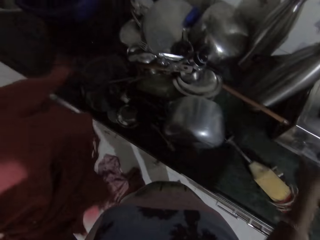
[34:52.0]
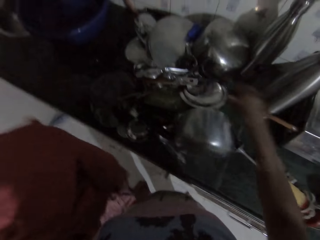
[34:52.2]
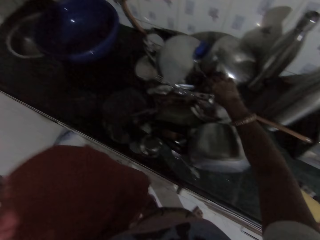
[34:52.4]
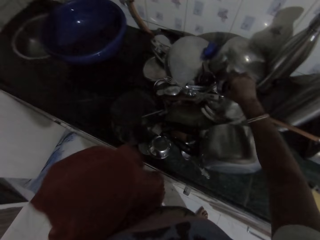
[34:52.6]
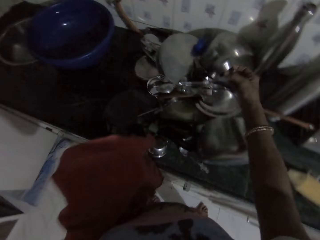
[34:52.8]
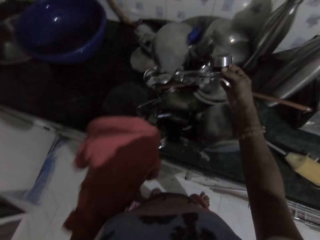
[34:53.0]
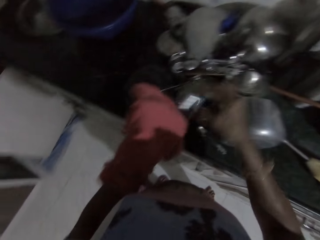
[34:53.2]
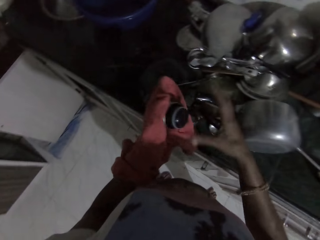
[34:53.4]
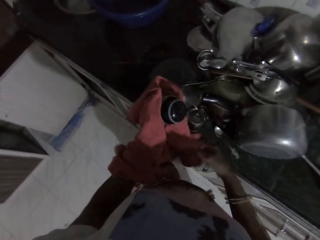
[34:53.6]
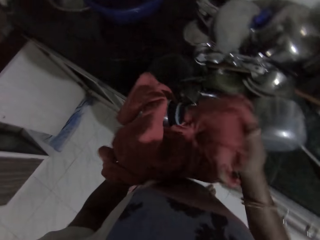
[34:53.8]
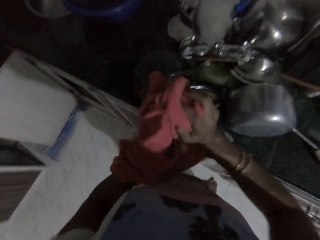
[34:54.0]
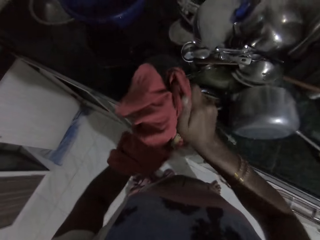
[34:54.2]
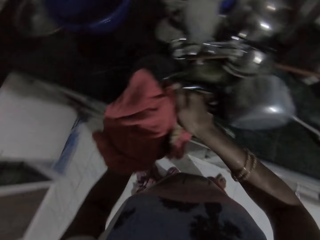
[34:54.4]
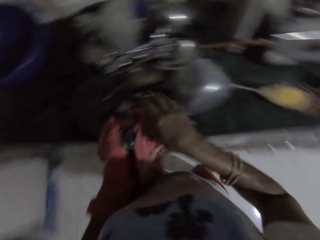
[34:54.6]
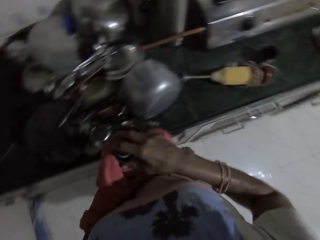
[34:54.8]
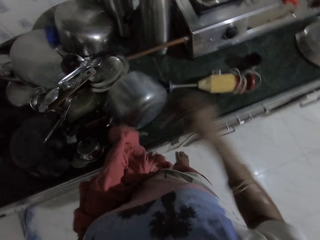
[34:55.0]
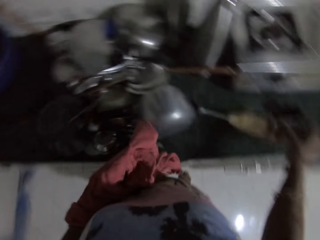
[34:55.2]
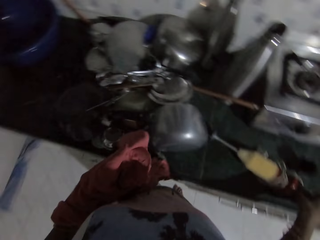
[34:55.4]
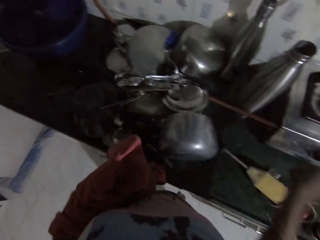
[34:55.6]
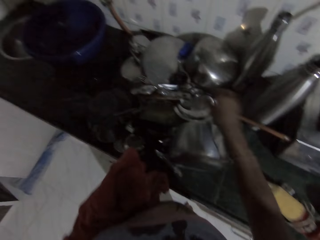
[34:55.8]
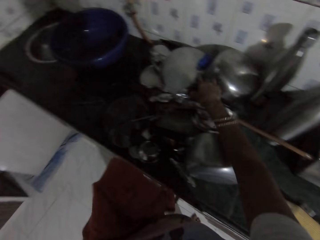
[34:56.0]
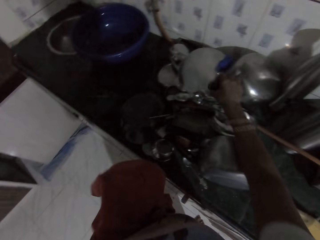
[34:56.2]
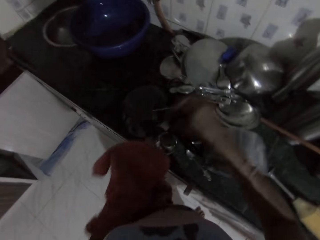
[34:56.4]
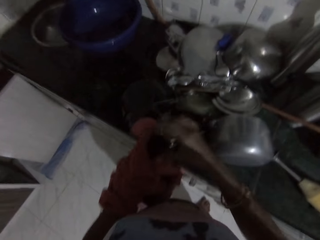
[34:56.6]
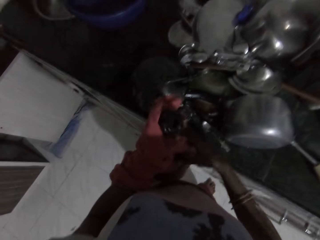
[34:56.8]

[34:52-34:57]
The camera wearer drops the water bottle lid on the kitchen counter with her right hand. She picks the water bottle lid from the kitchen counter with her right hand. She passes the water bottle lid from her right hand to her left hand. She cleans the water bottle with the piece of cloth in both hands. She wipes the water bottle lid. She drops the water bottle lid on the kitchen counter with her right hand. She picks a cup from the kitchen counter with her right hand.

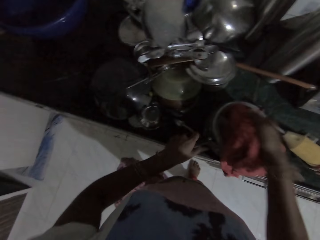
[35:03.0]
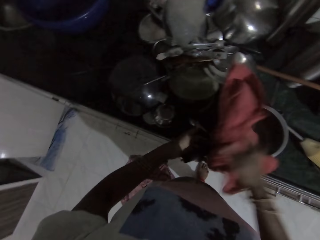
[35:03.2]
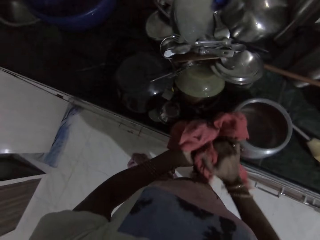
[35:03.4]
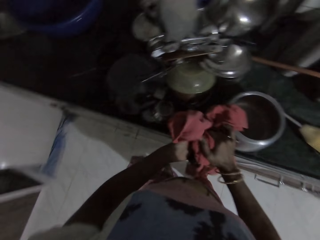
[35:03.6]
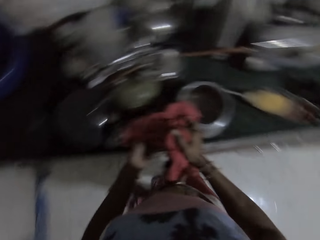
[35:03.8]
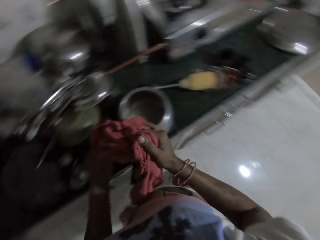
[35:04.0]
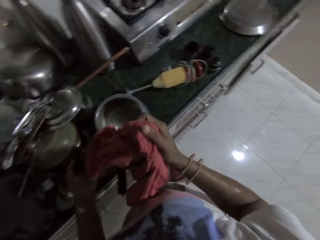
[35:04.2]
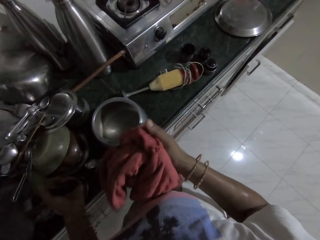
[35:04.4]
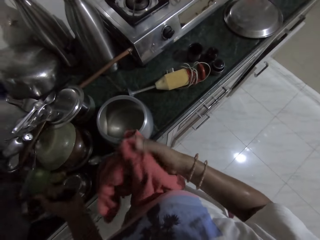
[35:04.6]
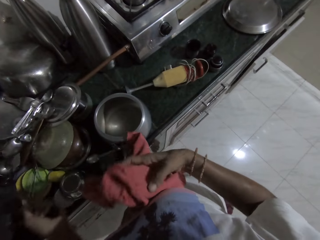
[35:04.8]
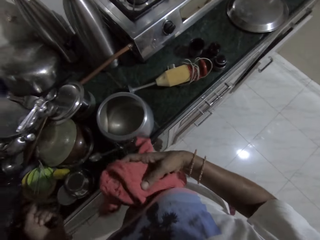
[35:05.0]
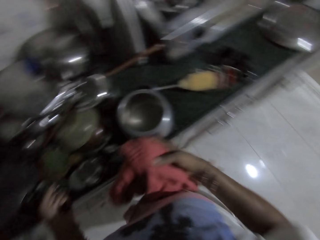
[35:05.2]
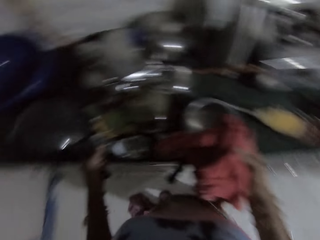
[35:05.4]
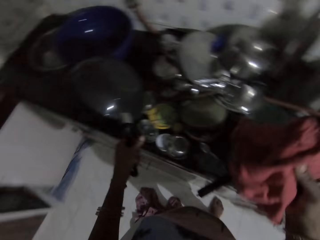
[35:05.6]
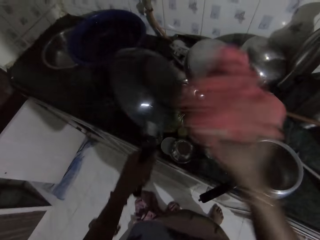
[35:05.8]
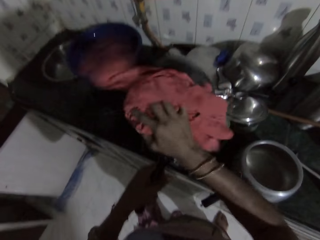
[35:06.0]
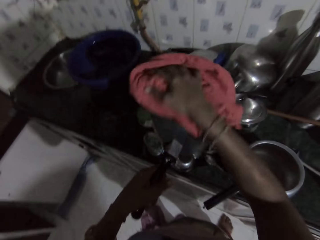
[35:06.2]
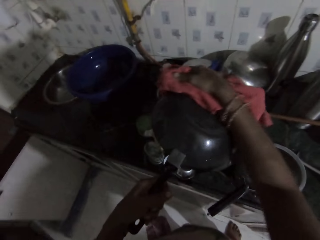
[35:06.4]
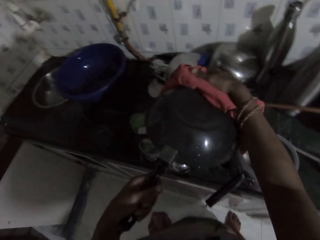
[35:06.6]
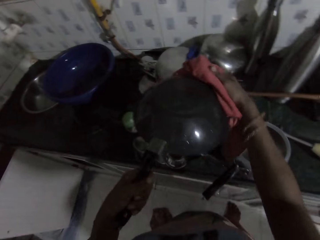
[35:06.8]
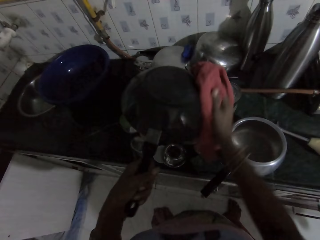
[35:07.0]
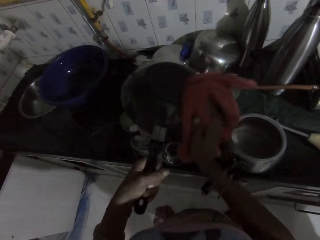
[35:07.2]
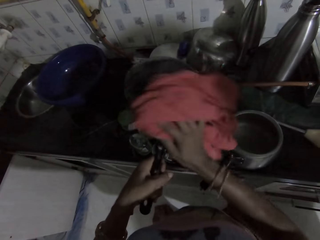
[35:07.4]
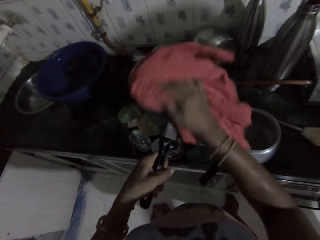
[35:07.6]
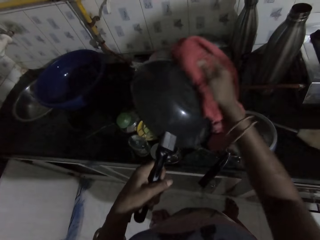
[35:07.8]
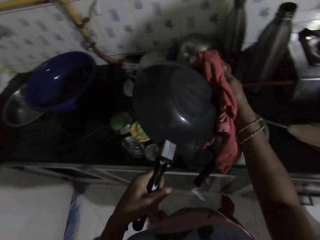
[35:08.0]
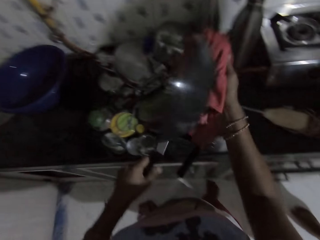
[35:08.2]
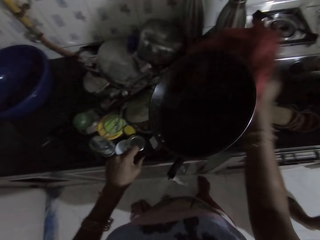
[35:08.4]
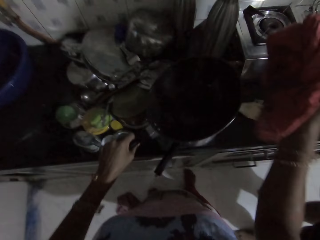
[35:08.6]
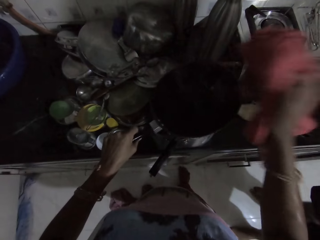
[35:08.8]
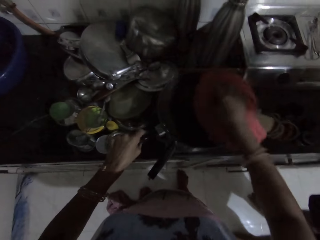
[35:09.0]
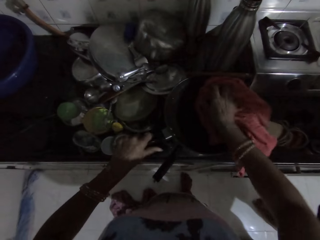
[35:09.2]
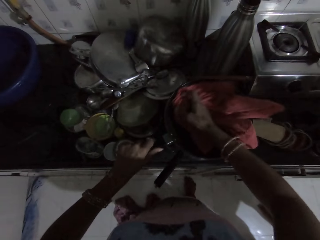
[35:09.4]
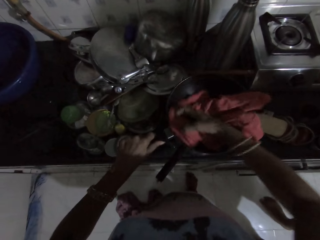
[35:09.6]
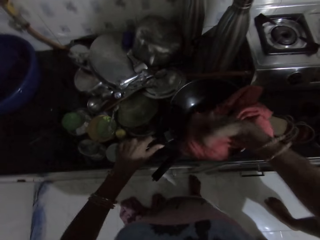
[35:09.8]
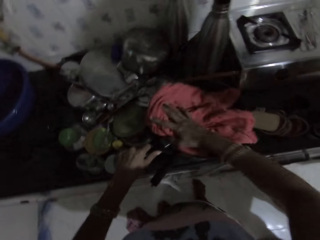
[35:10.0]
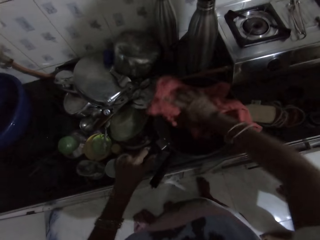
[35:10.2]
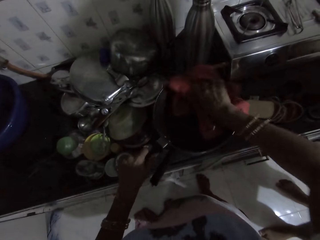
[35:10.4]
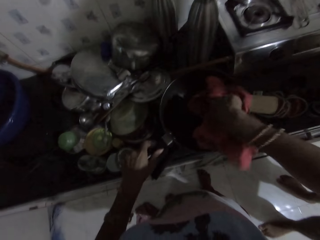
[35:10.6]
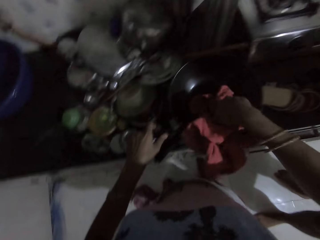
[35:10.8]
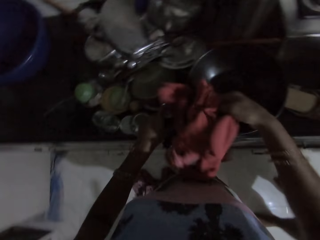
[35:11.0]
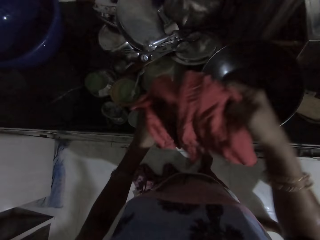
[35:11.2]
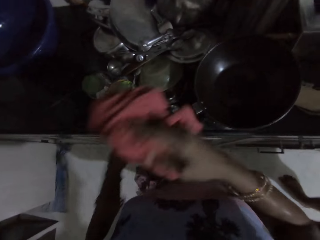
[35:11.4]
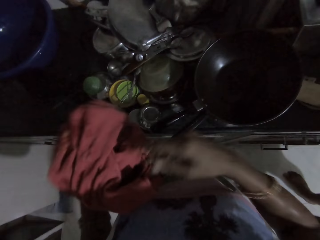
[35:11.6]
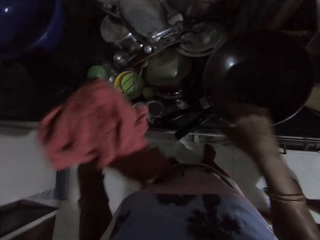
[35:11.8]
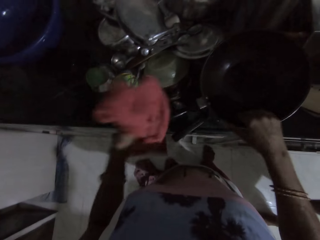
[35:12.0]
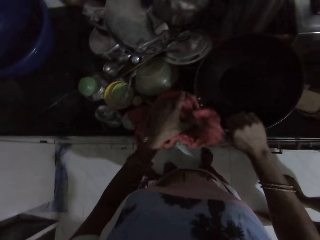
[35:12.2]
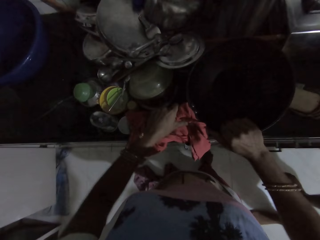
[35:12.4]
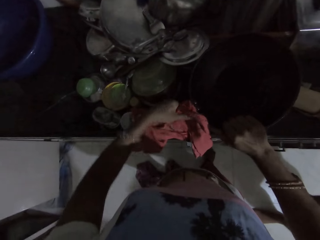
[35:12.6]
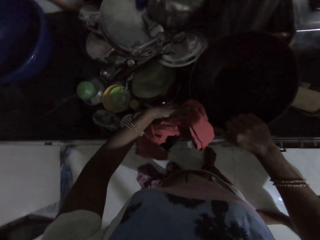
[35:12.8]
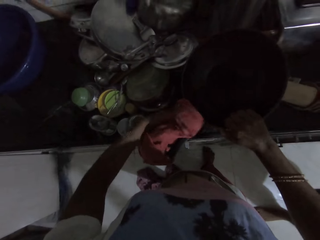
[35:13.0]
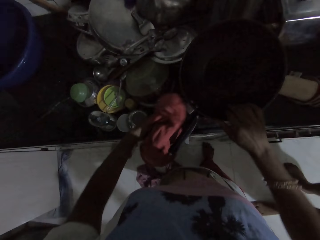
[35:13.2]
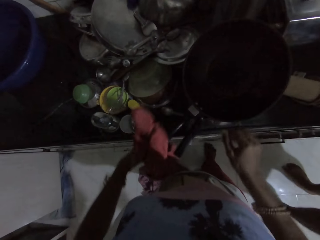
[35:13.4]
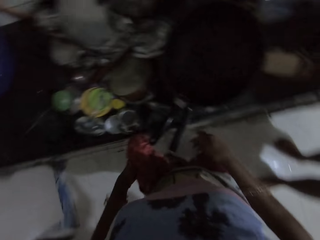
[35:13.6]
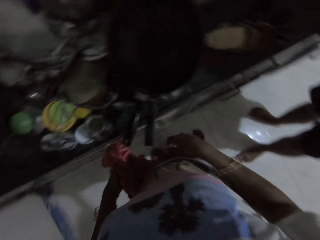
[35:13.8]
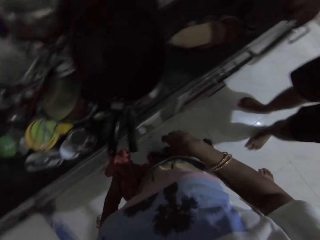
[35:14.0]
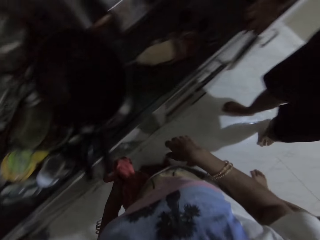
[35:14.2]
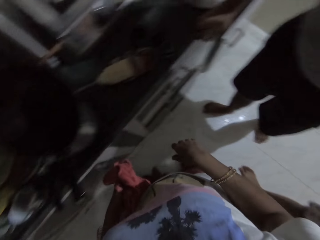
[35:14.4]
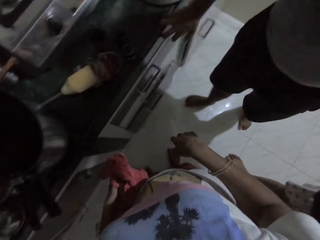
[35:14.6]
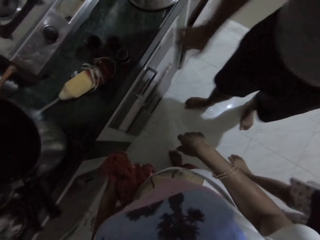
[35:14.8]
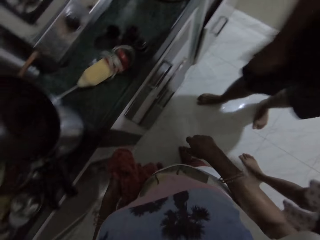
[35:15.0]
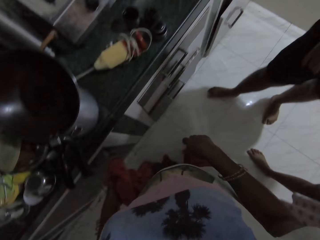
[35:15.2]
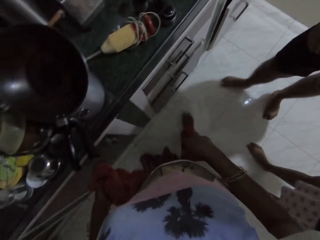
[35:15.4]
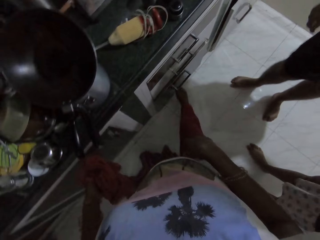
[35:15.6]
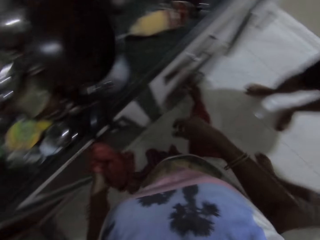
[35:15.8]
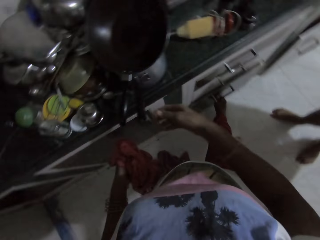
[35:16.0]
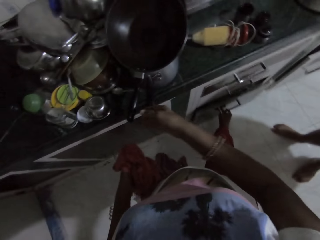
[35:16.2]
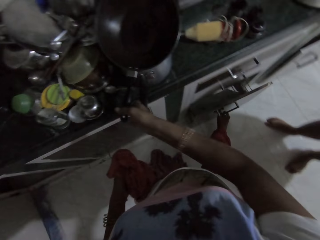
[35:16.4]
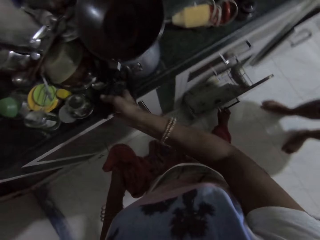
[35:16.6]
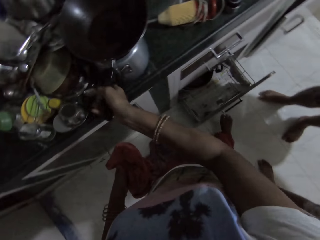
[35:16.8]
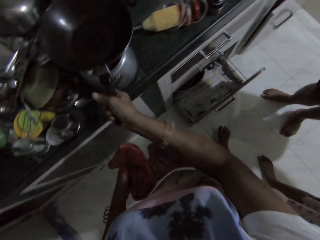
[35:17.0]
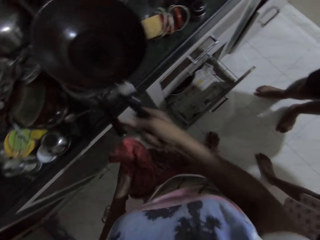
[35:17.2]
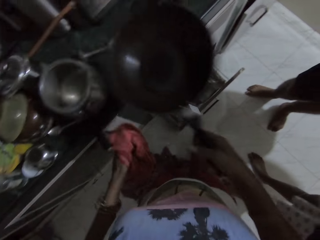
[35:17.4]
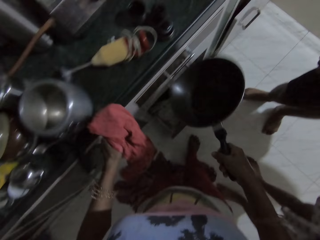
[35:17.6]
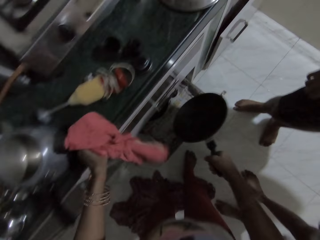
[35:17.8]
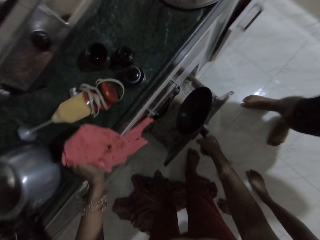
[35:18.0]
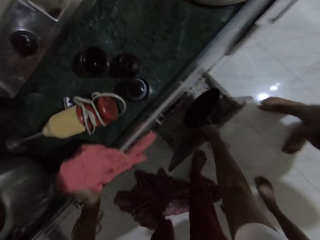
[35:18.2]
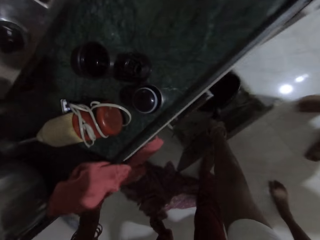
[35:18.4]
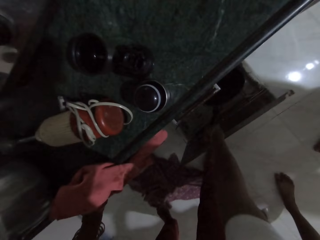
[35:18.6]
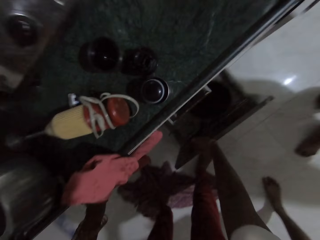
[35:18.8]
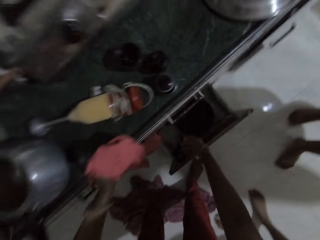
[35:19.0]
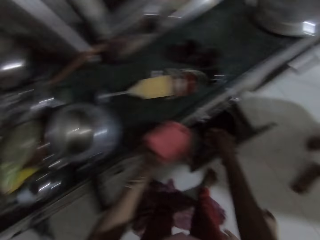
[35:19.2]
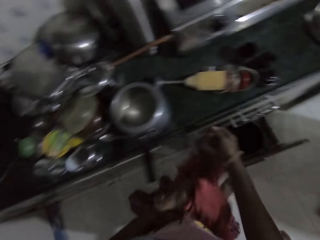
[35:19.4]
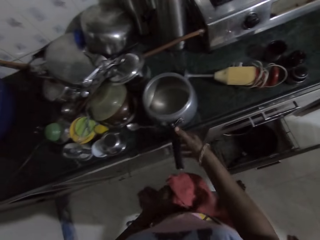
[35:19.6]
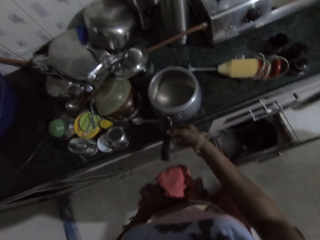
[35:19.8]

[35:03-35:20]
The camera wearer interacts with a man. She picks a pot from the kitchen counter with her left hand. She cleans the pot with the piece of cloth in her right hand. She drops the pot on another pot on the kitchen counter with her left hand. She passes the piece of cloth from her right hand to her left hand. She holds the pot with her right hand. She cleans the pot with the piece of cloth in her left hand. She looks around. She opens a kitchen cabinet with her right leg. She picks the pot from the kitchen counter with her right hand. She drops the pot in the kitchen cabinet with her right hand.
